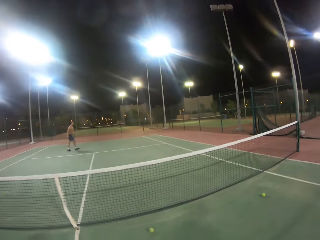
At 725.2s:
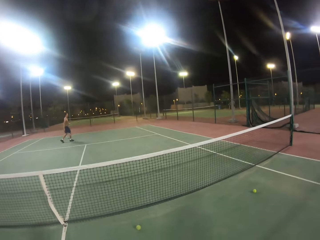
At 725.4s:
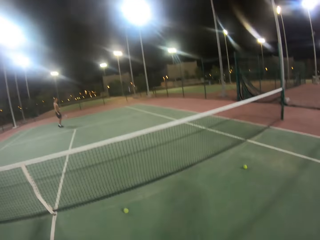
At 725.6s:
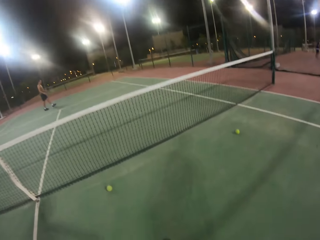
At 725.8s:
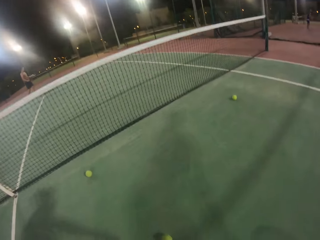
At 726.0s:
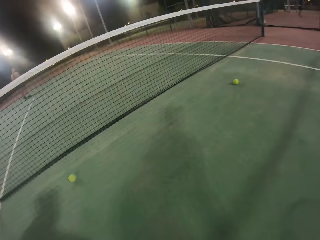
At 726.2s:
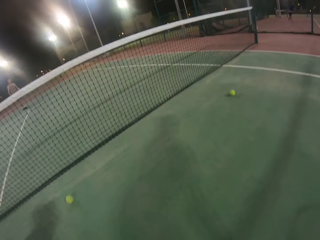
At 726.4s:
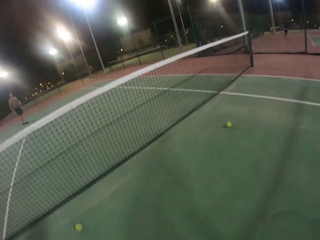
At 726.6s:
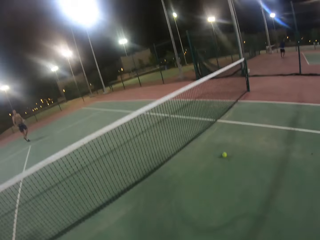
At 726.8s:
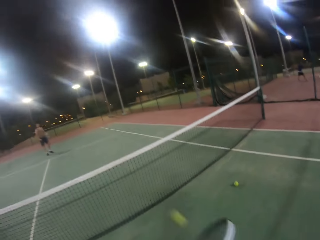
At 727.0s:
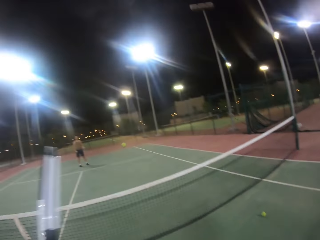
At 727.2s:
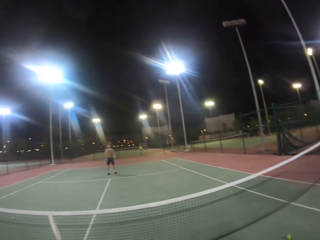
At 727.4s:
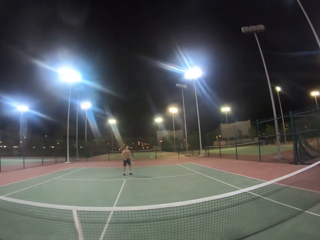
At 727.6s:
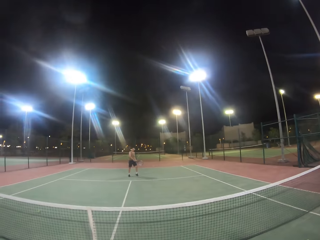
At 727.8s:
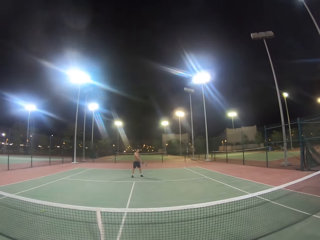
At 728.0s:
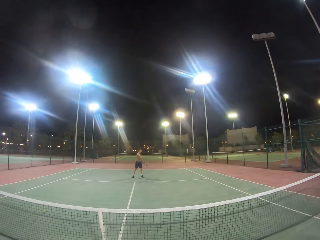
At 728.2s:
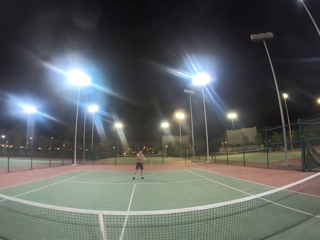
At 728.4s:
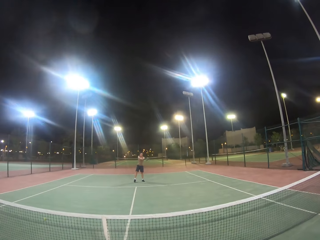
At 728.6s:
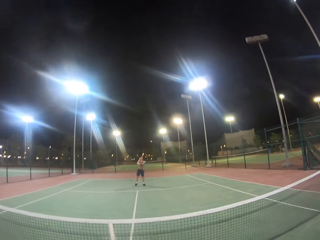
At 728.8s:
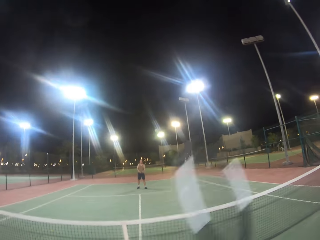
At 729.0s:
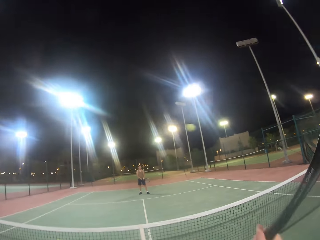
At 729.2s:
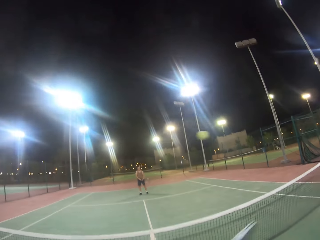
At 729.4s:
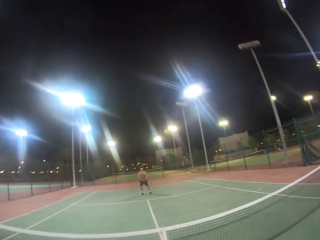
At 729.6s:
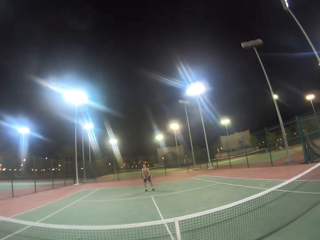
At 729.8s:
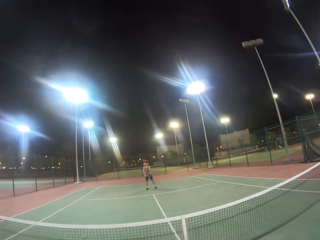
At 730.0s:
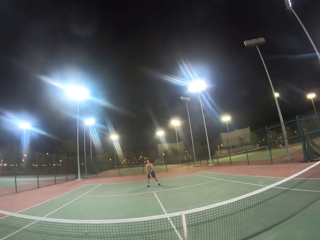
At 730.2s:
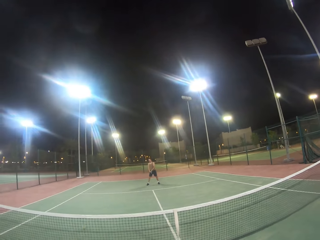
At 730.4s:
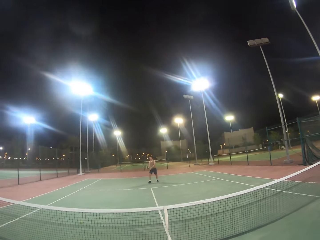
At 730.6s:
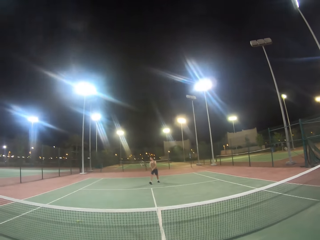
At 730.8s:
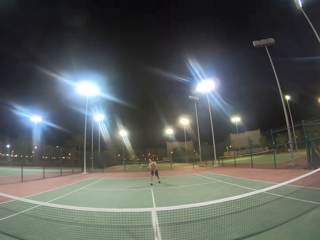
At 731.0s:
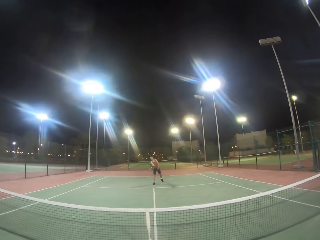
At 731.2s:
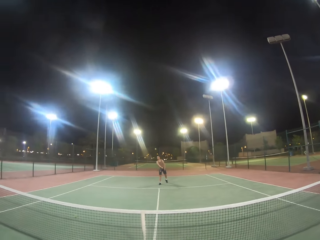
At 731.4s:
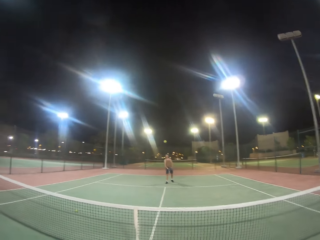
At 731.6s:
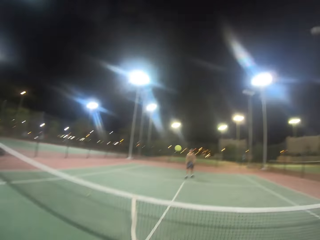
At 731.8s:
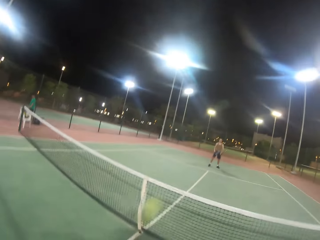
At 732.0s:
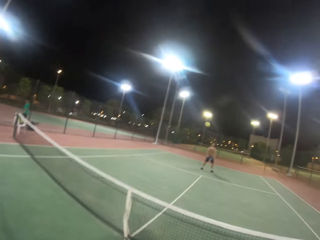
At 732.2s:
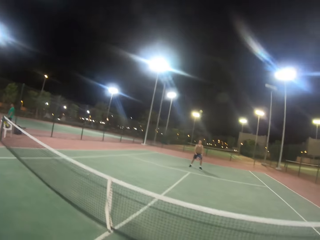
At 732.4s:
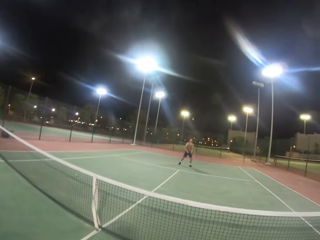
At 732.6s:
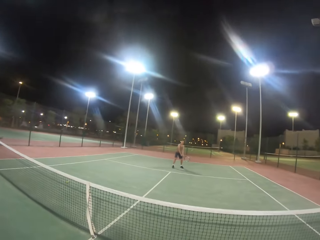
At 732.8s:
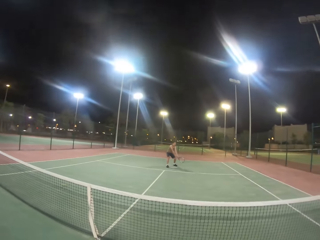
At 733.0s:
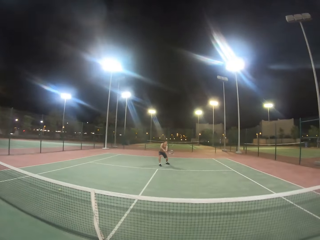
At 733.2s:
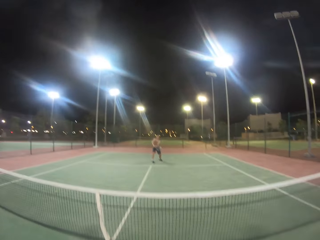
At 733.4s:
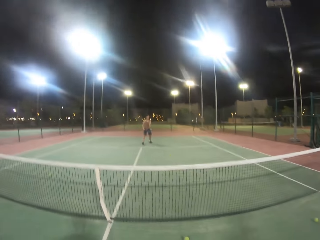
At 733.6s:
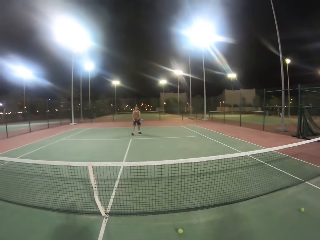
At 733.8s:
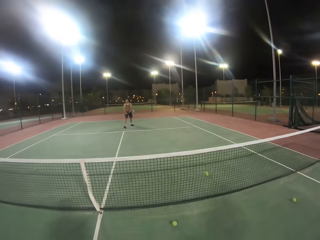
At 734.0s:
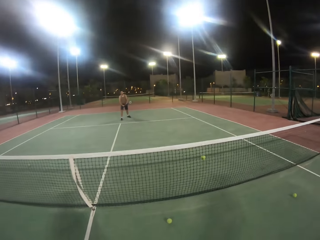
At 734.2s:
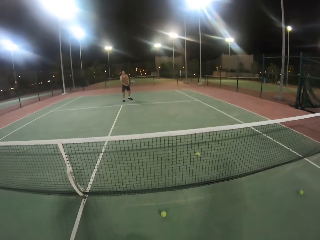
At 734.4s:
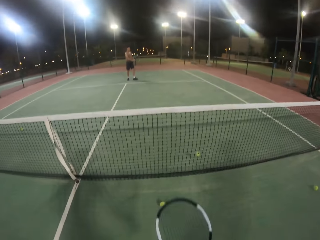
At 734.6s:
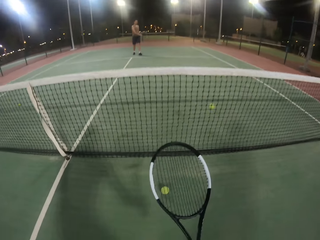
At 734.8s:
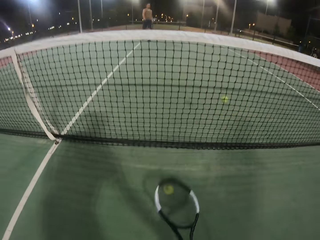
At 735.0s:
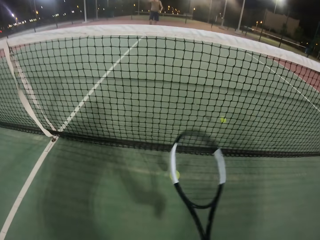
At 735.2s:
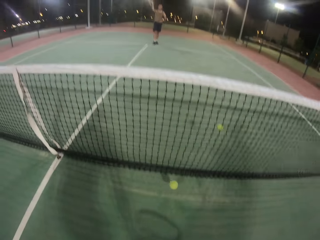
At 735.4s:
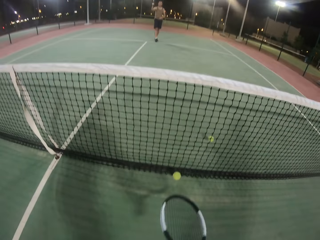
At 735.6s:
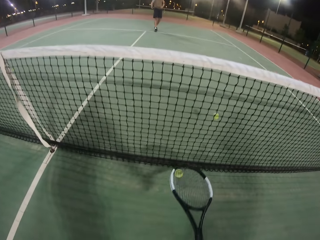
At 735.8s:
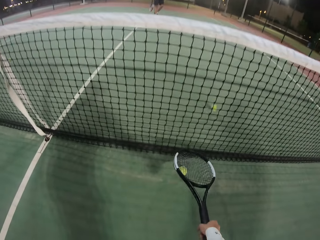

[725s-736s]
A man hits the ball with the badminton racket. The camera wearer hits the ball with the badminton racket. The man hits the ball with the badminton racket. The camera wearer hits the ball with the badminton racket. The man hits the ball with the badminton racket. The camera wearer hits the ball with the badminton racket. The man hits the ball with the badminton racket.

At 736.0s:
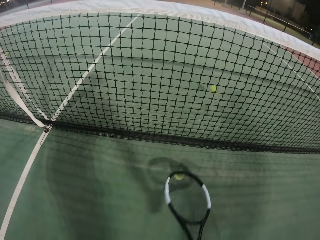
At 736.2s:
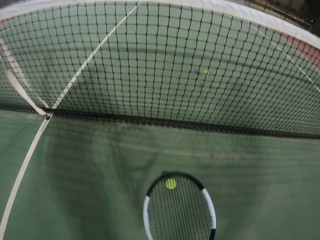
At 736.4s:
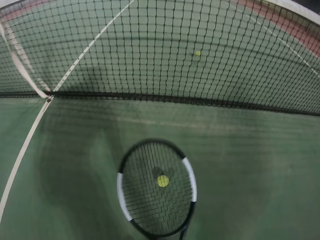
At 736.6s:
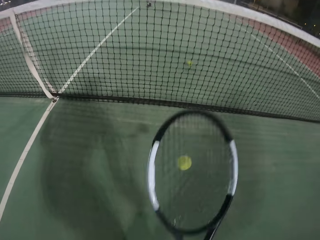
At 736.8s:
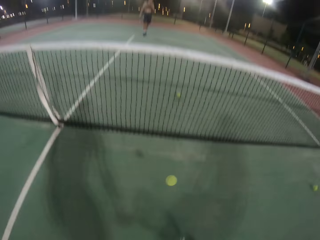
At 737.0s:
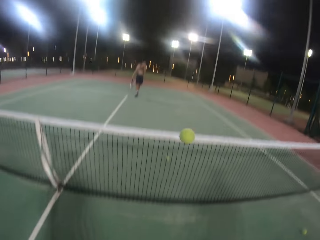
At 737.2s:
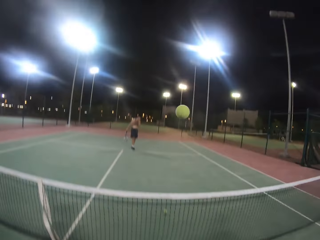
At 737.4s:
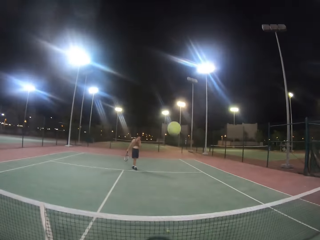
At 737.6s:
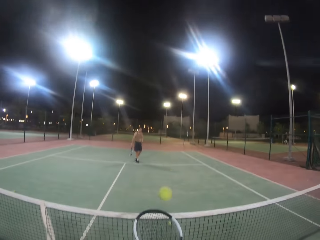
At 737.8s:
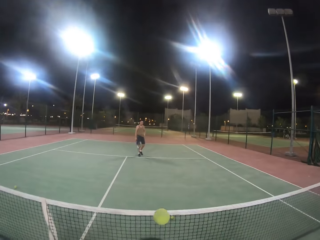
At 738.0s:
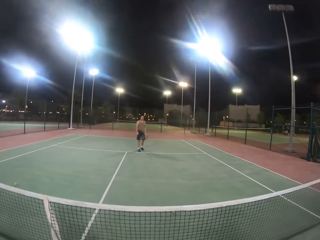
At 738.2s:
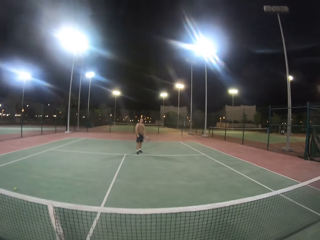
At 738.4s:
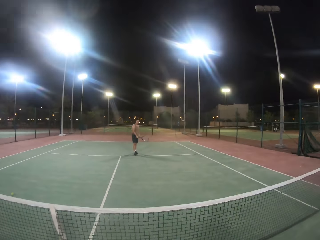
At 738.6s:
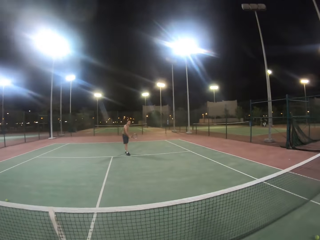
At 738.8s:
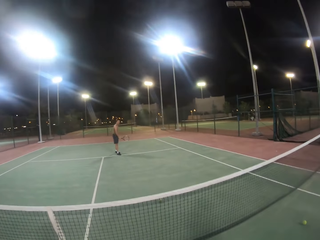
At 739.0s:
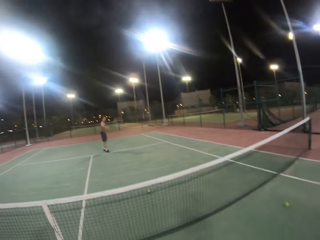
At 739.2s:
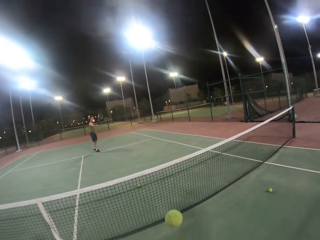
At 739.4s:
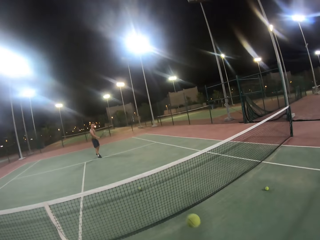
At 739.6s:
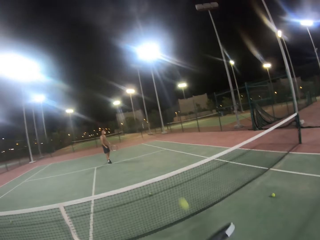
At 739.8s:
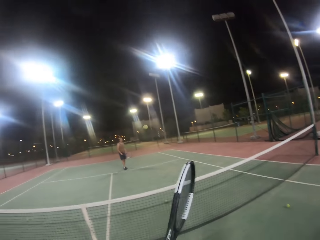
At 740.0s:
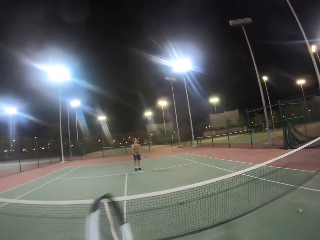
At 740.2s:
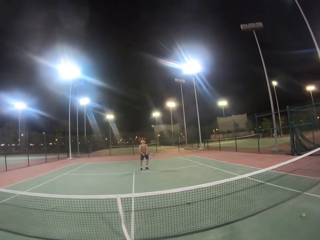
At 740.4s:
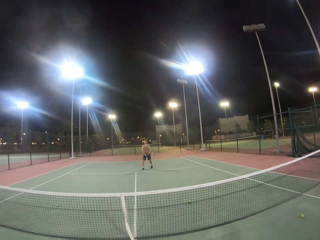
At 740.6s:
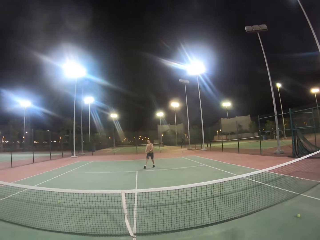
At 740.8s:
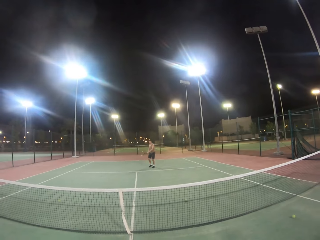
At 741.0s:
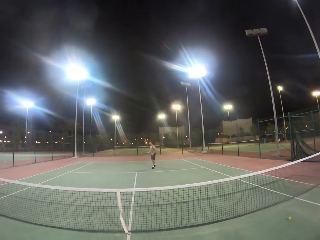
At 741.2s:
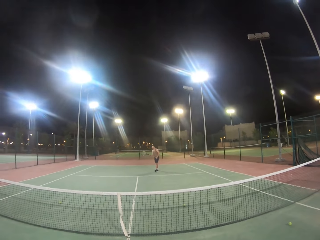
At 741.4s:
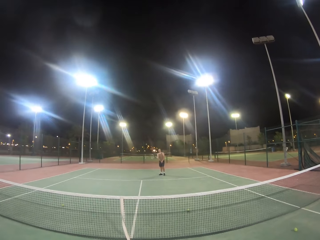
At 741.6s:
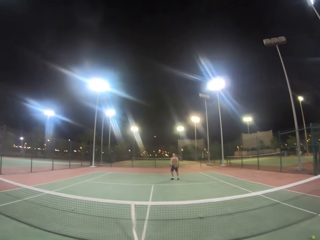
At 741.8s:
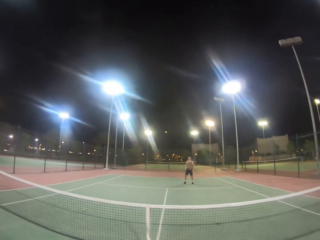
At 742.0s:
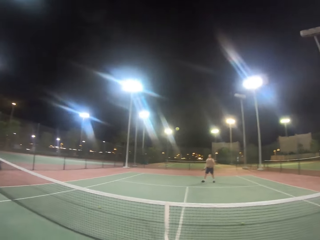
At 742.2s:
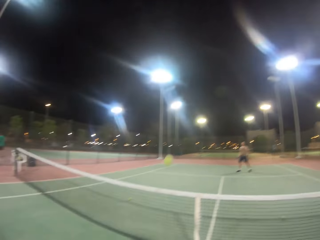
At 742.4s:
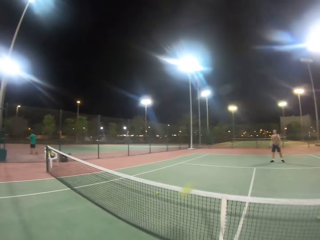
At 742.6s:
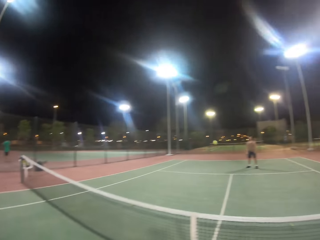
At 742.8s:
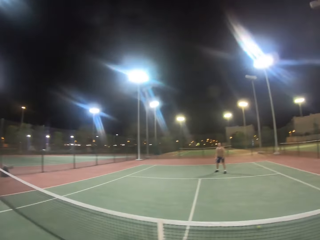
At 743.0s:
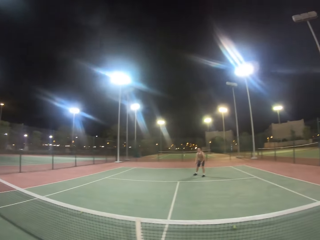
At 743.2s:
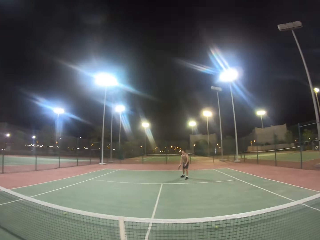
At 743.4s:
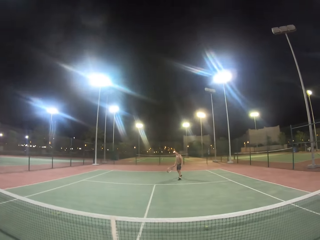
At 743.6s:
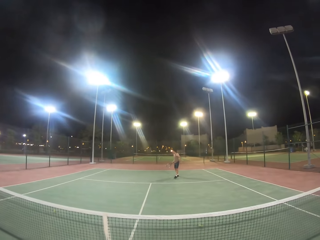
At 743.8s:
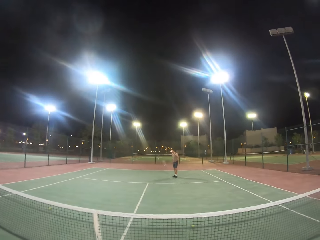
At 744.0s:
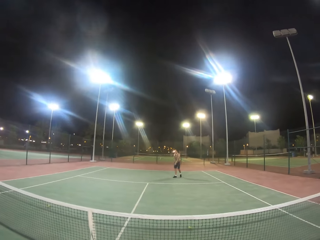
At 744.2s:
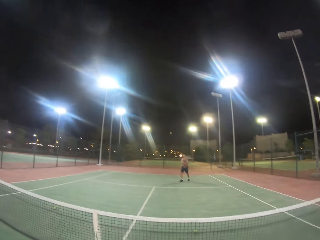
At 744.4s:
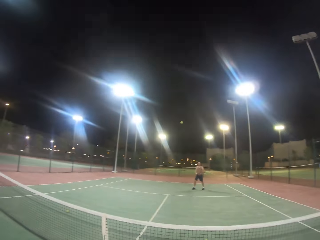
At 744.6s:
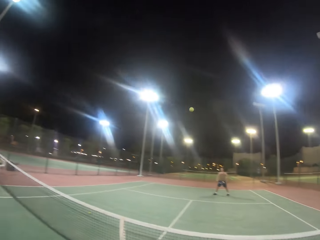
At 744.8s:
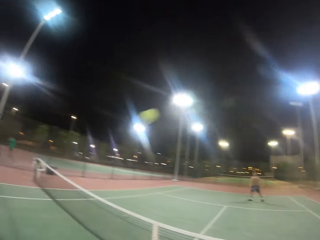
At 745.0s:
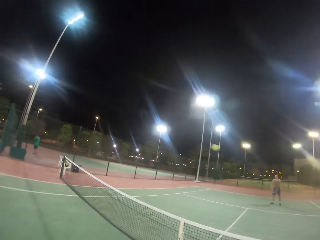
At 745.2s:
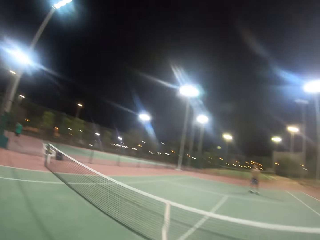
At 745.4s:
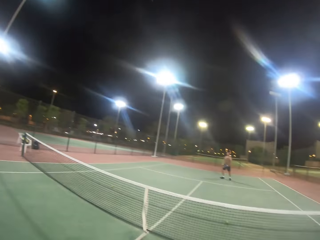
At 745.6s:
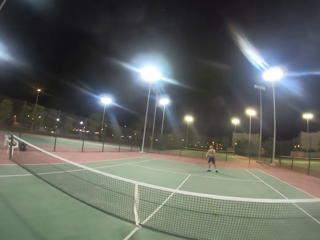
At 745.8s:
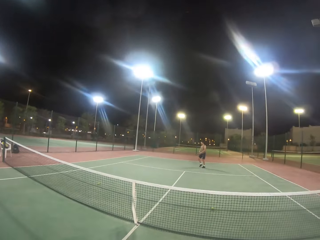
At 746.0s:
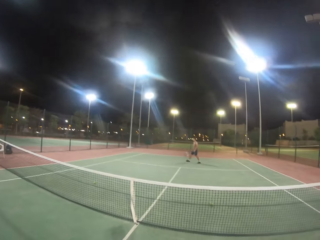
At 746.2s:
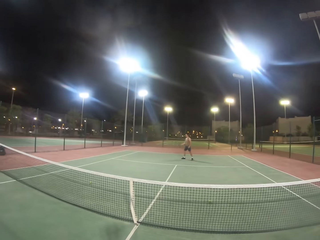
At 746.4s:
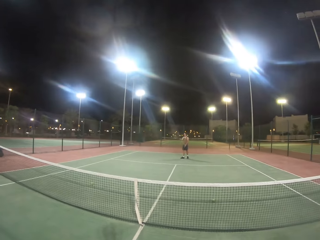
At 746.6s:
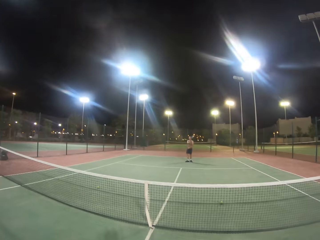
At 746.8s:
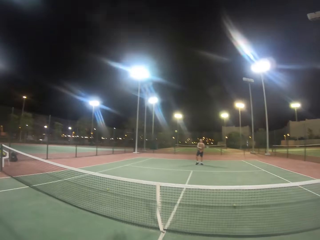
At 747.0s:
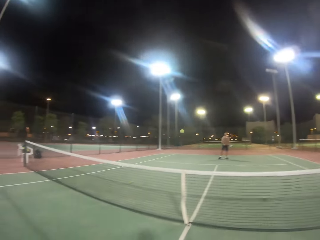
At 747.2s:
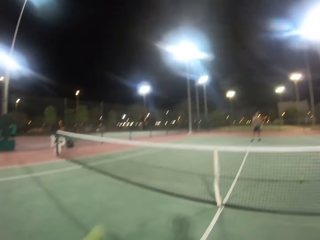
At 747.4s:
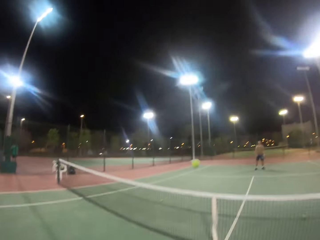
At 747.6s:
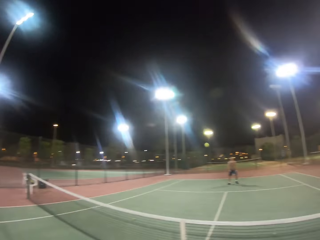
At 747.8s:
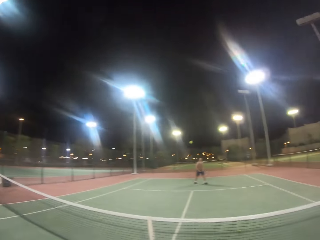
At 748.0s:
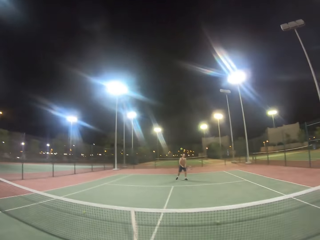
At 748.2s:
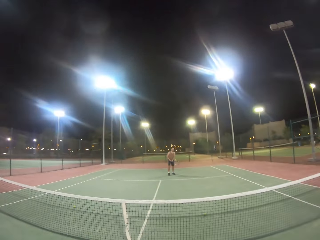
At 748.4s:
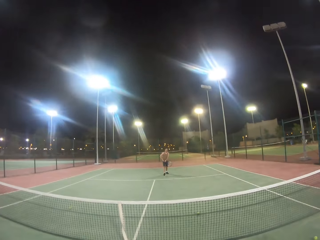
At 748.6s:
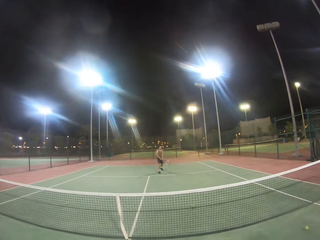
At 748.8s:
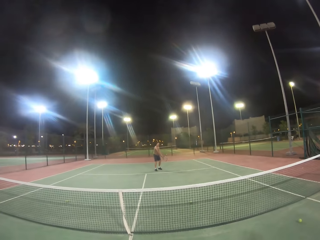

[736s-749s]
The camera wearer places the badminton racket on the ball, picks up the ball with the badminton racket, bounces the ball with the racket and hits the ball with the badminton racket. A man hits the ball with the badminton racket. The camera wearer hits the ball with the badminton racket. The man hits the ball with the badminton racket. The camera wearer hits the ball with the badminton racket. The man hits the ball with the badminton racket. The camera wearer hits the ball with the racket. The man hits the ball with the badminton racket. The camera wearer hits the ball with the badminton racket.
